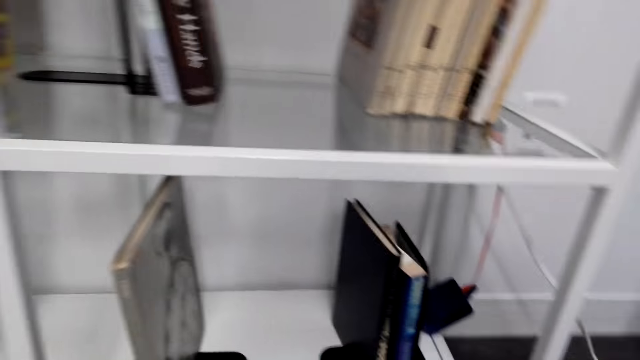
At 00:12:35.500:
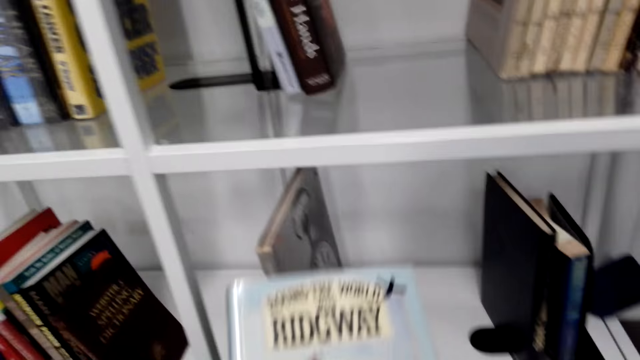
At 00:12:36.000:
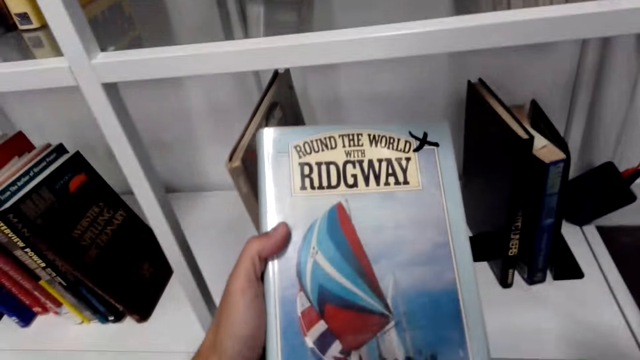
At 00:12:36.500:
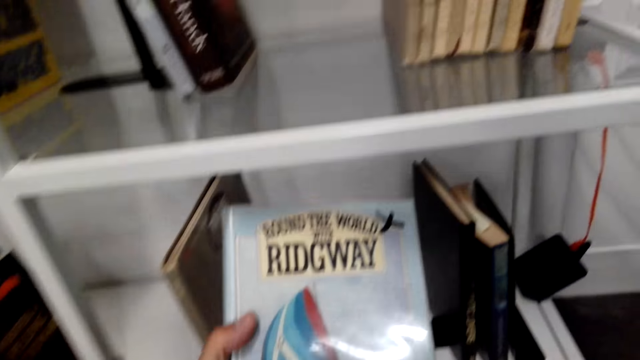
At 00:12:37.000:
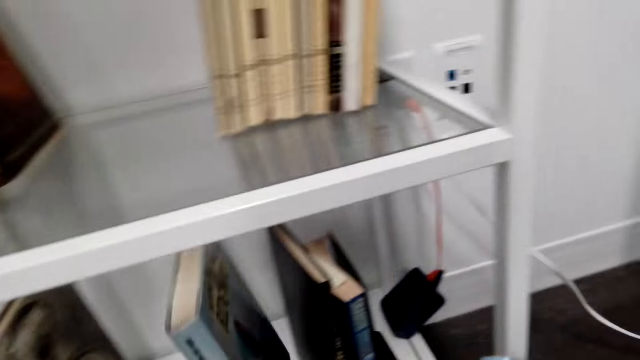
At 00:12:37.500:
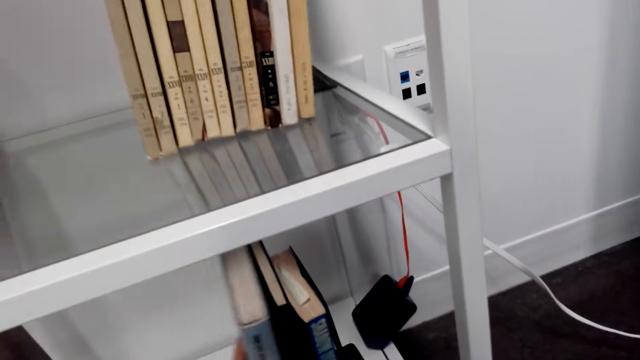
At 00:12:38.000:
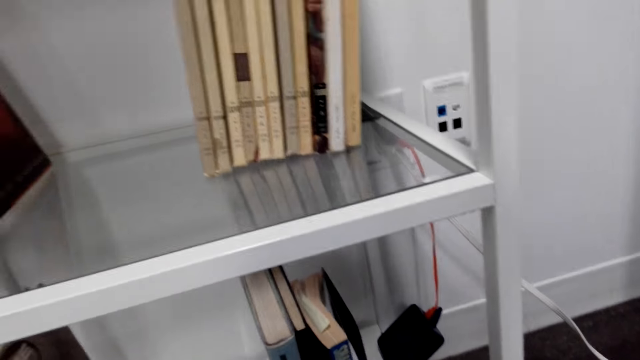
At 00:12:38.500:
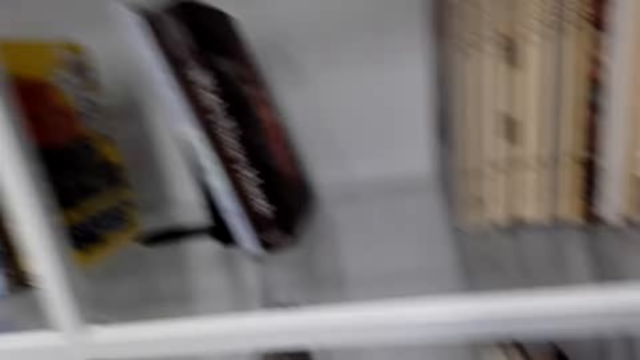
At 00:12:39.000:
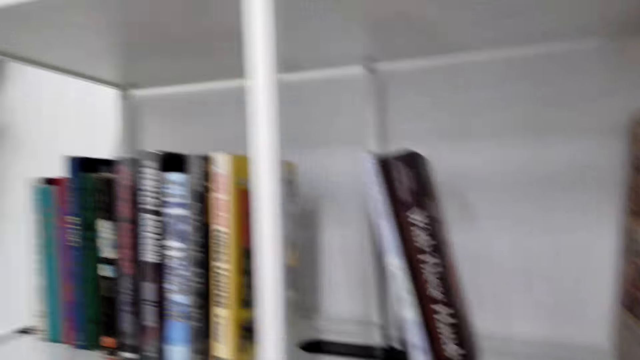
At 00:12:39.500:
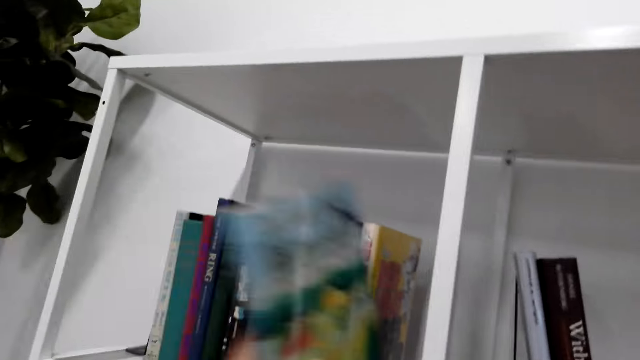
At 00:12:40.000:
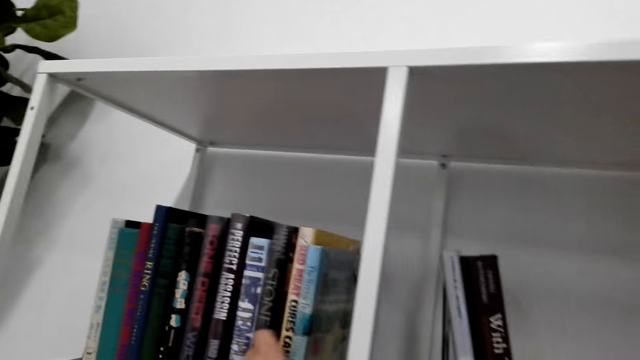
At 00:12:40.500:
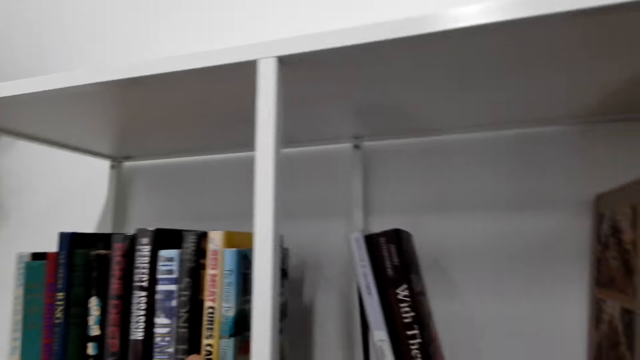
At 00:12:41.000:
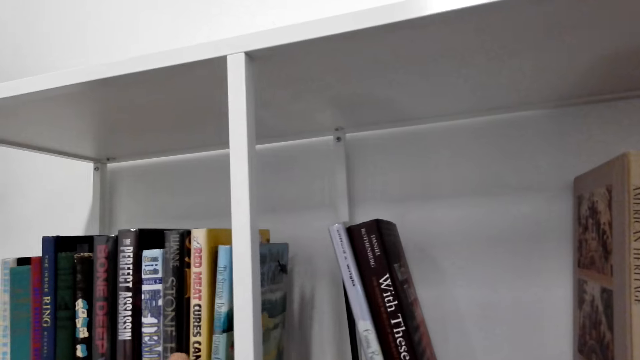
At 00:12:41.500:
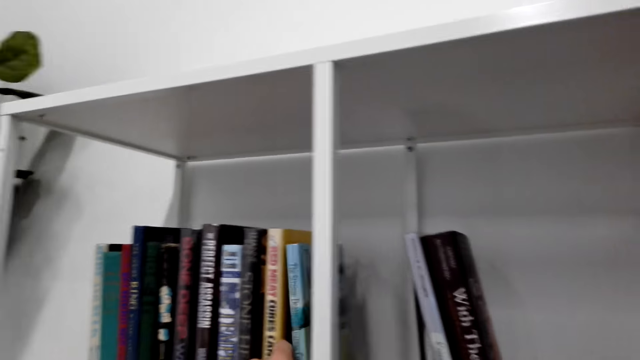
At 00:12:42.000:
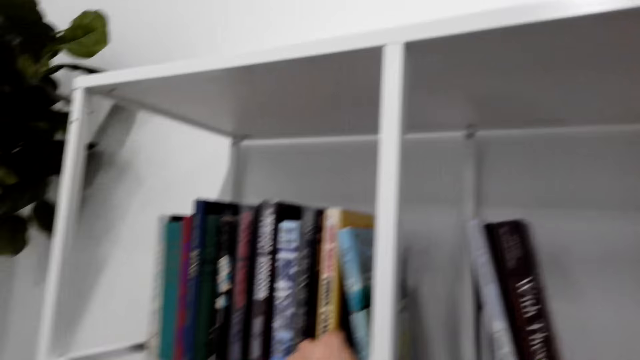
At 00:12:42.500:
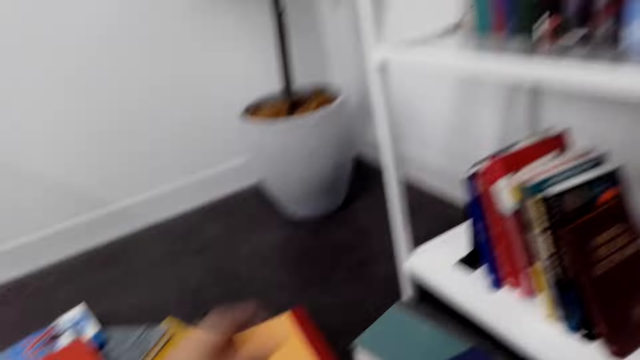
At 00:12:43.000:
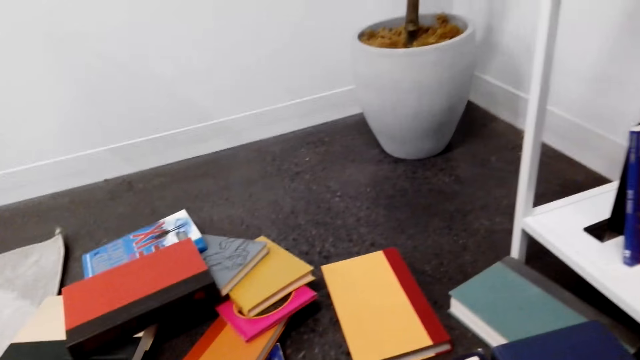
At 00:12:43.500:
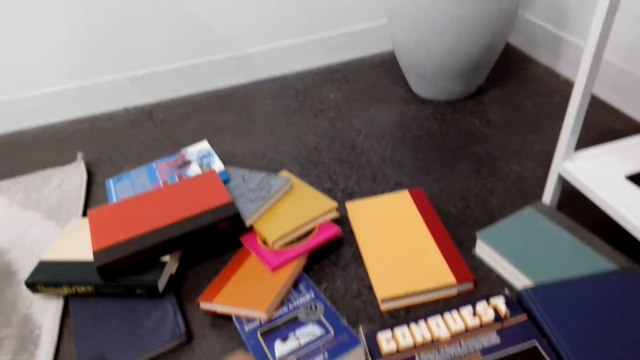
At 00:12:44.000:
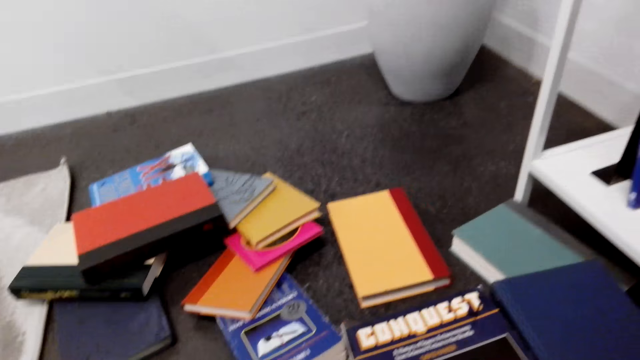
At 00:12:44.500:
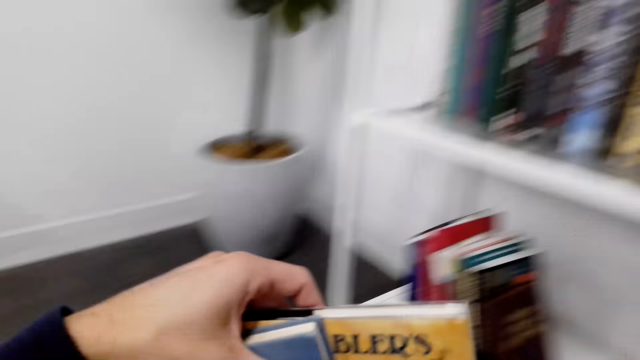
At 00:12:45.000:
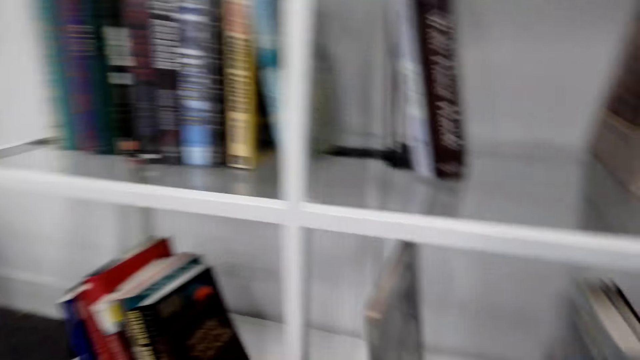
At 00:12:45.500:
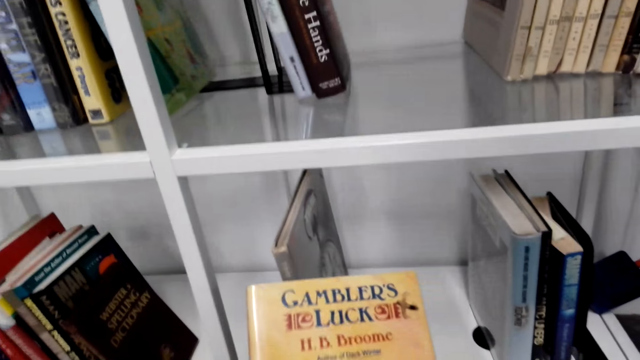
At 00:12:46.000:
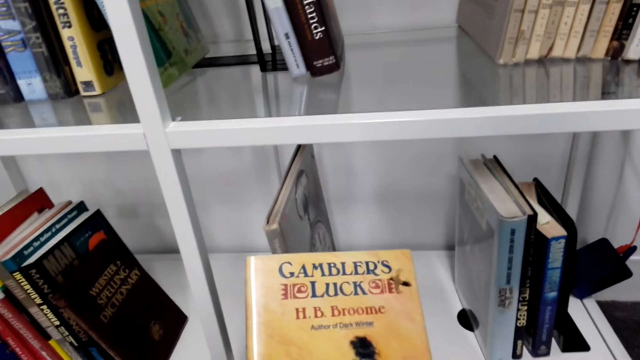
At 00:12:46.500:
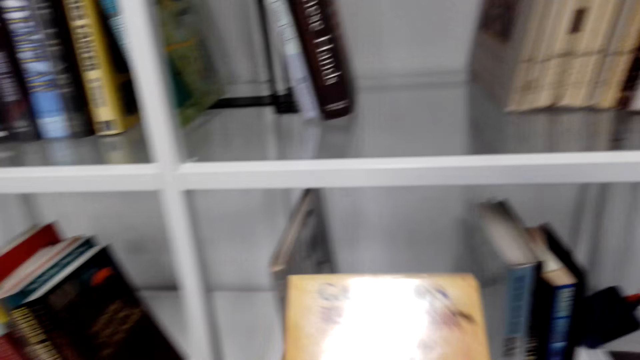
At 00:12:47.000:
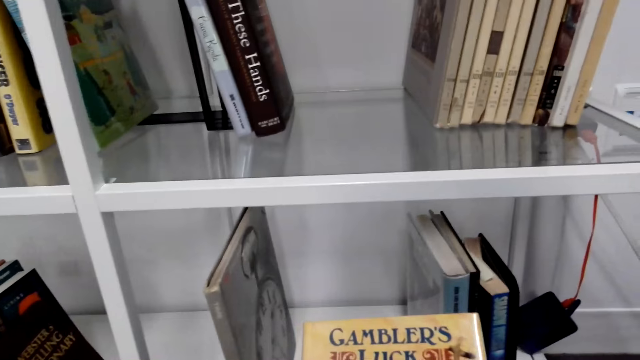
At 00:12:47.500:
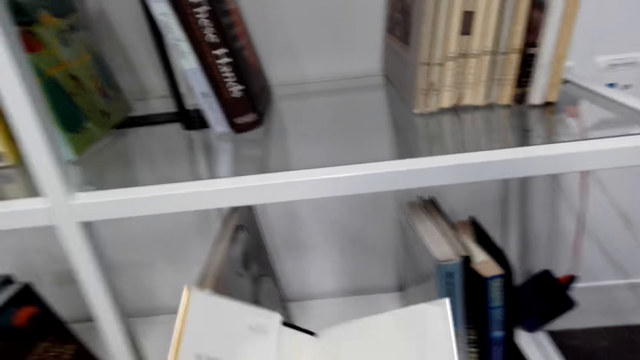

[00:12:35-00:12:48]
The camera wearer puts the books on the shelf. They pick up a book from the floor. They inspect the book.

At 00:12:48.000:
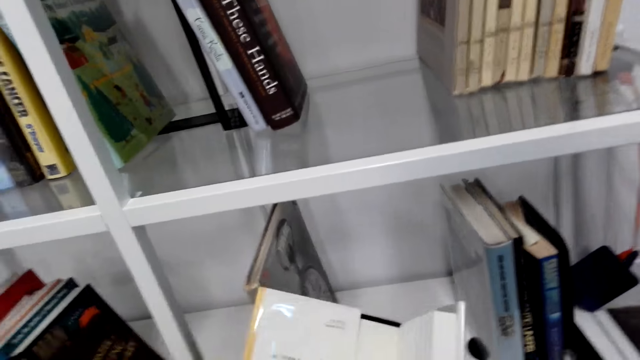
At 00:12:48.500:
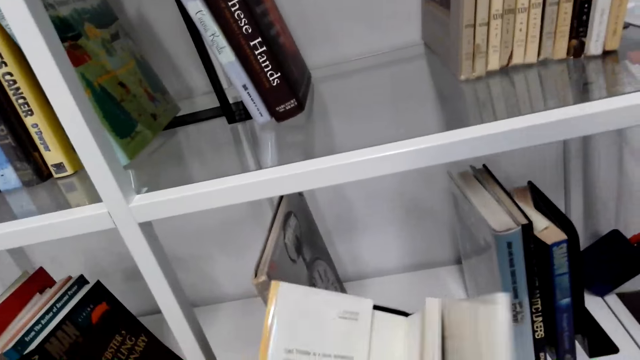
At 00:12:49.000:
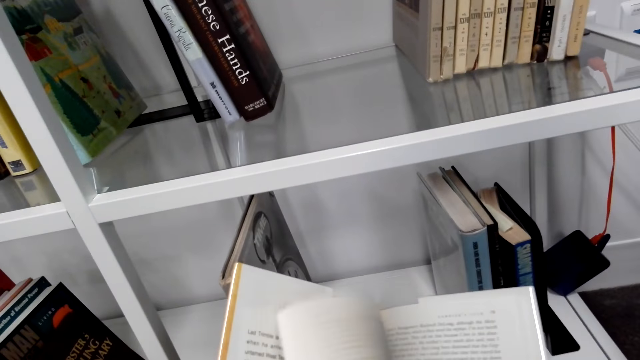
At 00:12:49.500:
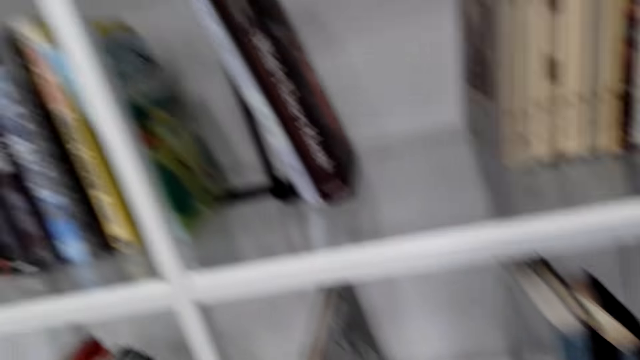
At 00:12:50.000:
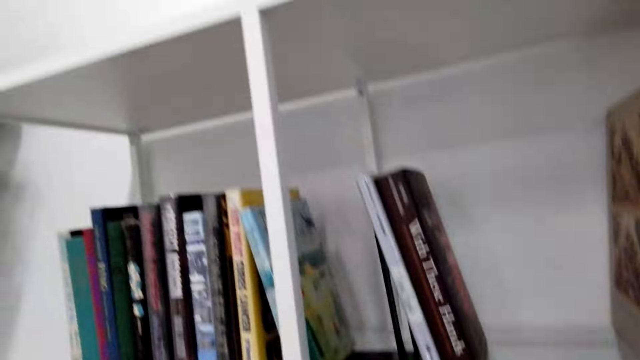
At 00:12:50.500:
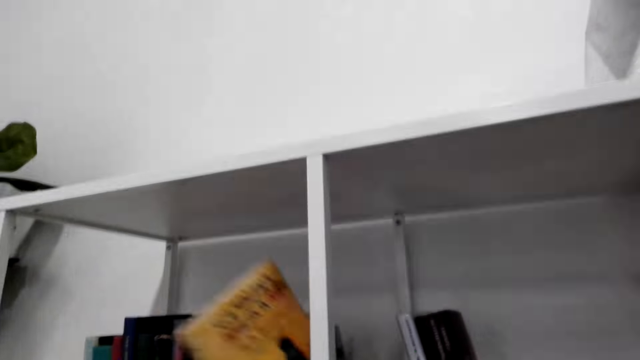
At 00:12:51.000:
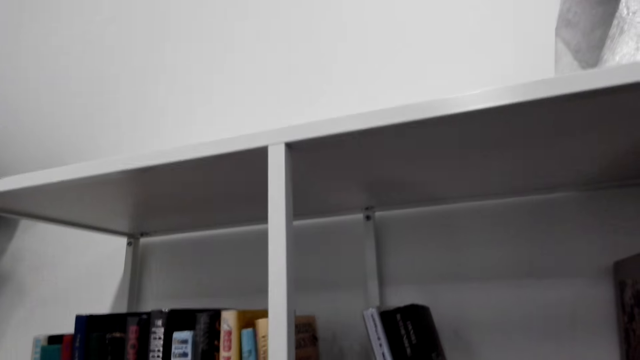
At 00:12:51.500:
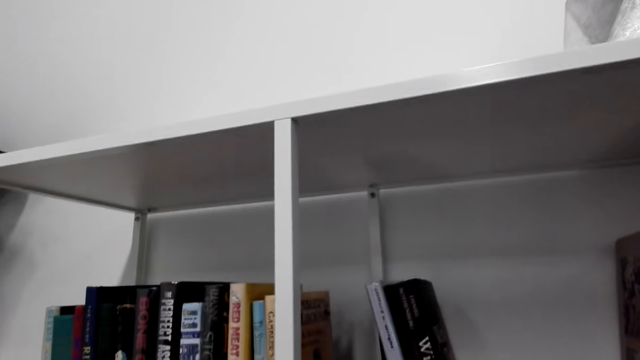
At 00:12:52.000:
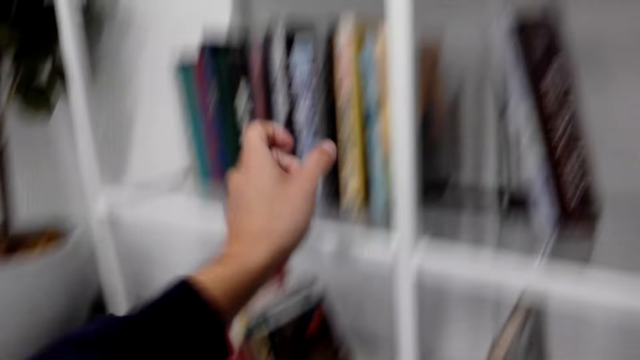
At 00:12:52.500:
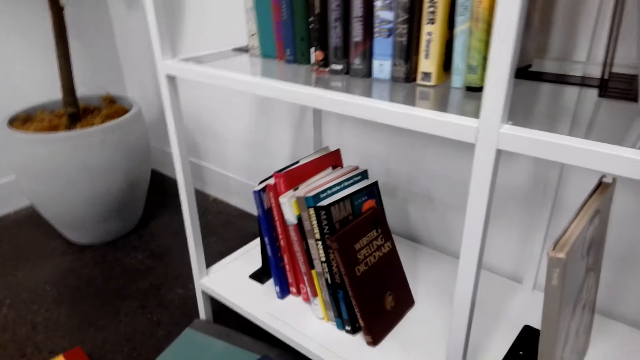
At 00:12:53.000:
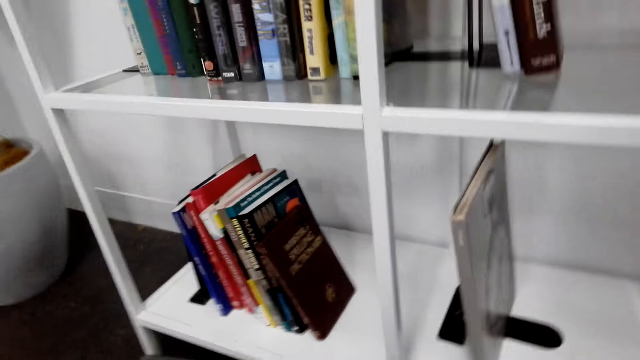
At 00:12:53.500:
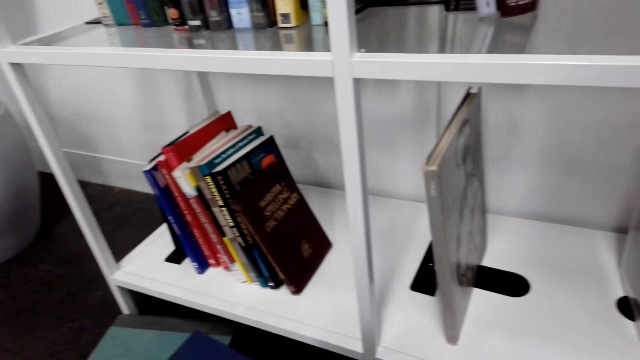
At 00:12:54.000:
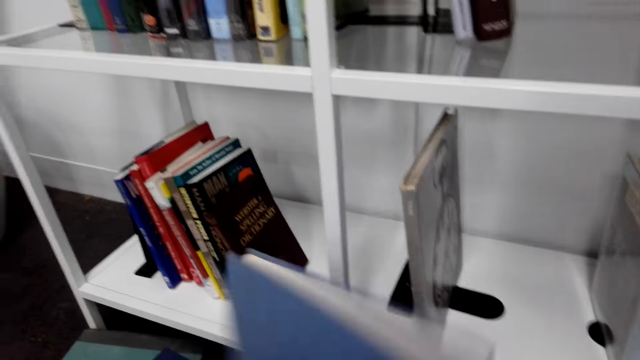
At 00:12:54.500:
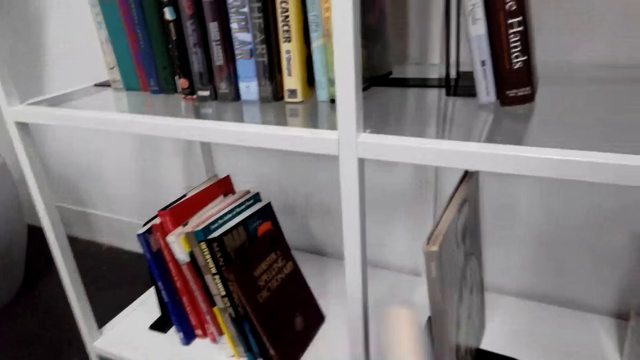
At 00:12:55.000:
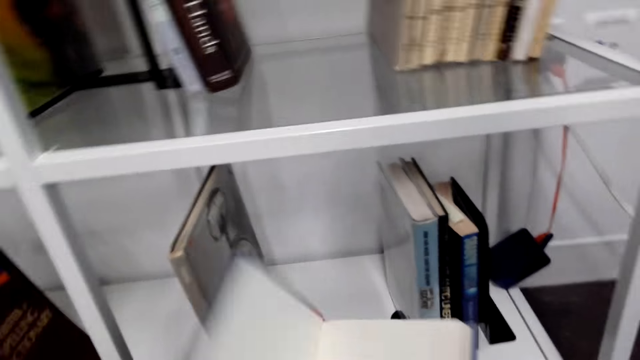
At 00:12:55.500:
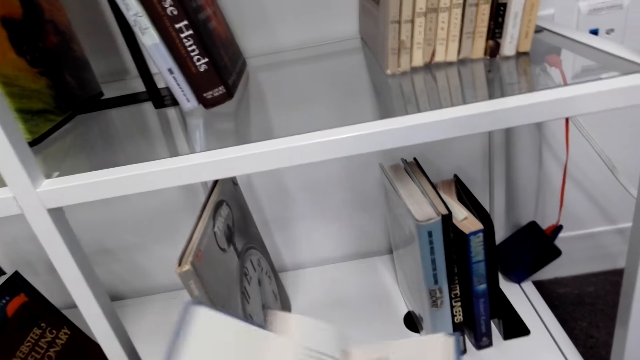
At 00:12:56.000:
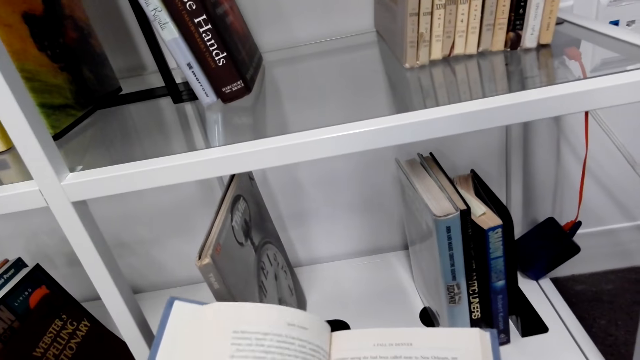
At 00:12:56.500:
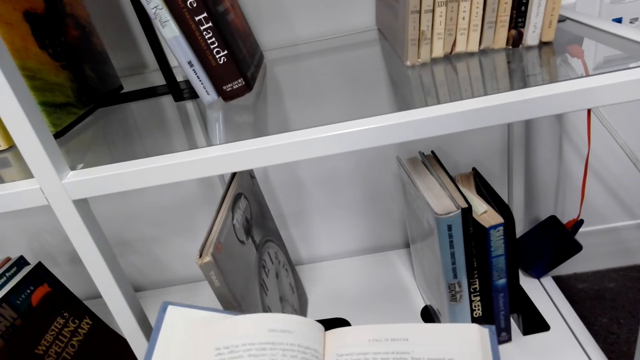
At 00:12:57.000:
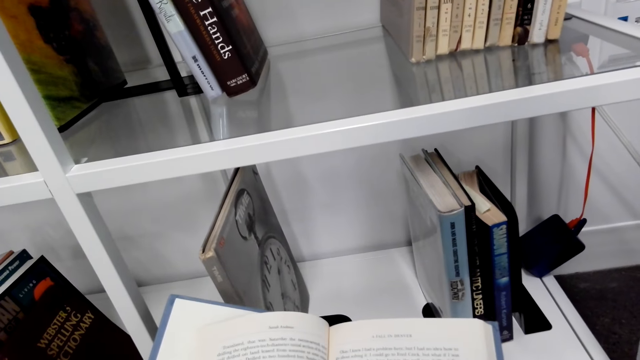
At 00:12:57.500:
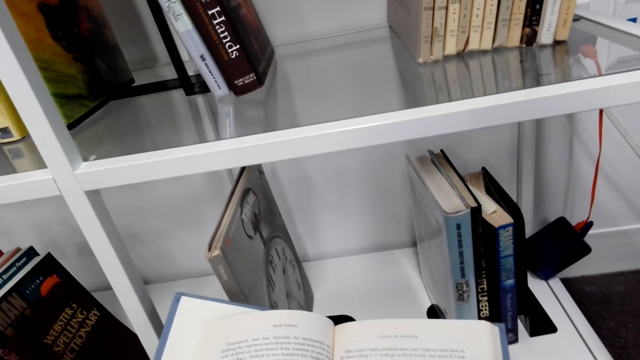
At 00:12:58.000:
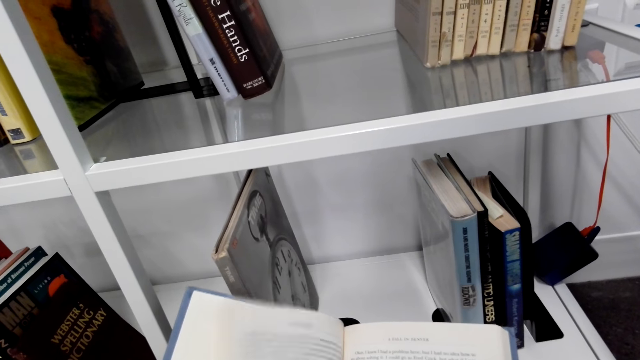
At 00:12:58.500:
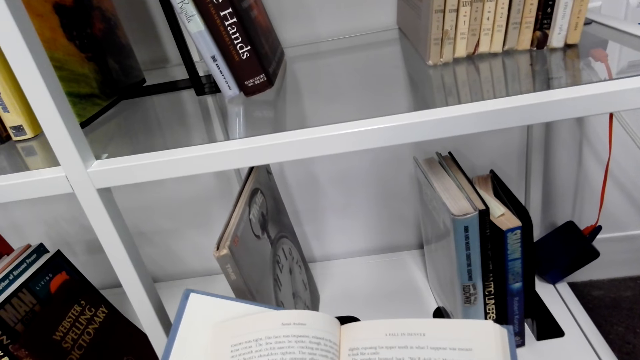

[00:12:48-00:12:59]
The camera wearer opens the book. They put the book on the shelf. They pick up a book from the floor. They open the book and inspect the book.
